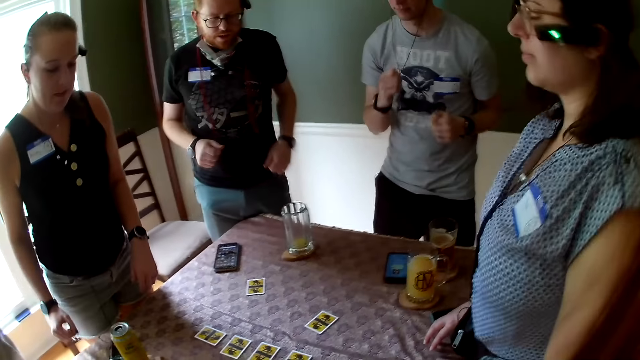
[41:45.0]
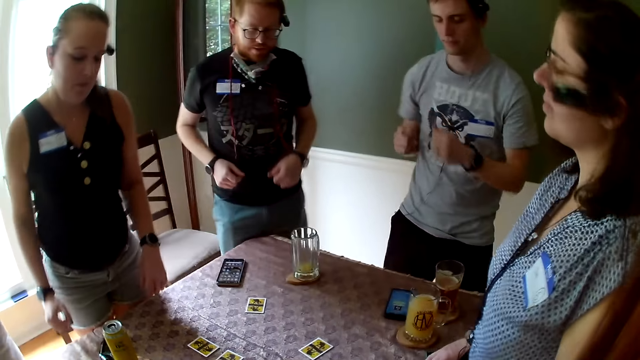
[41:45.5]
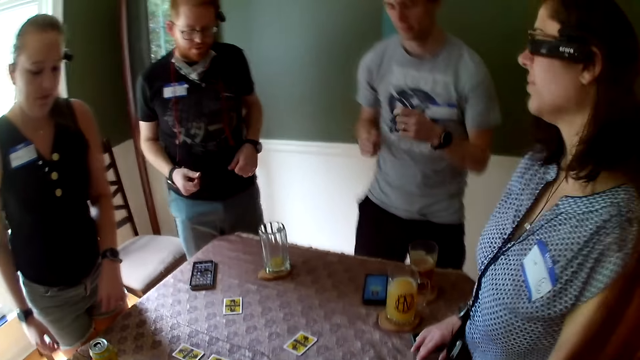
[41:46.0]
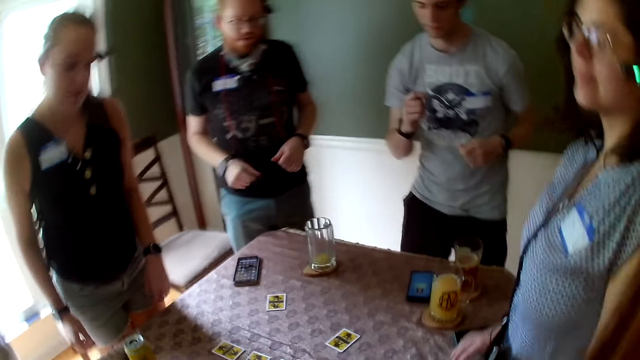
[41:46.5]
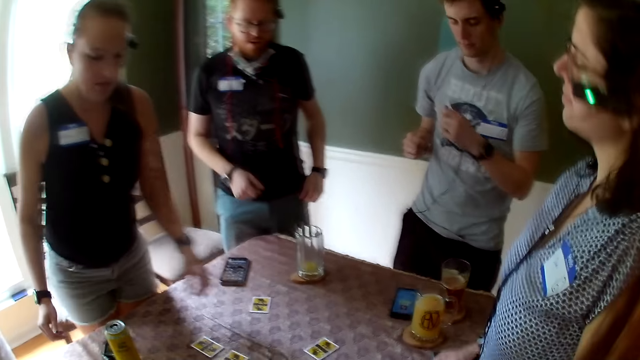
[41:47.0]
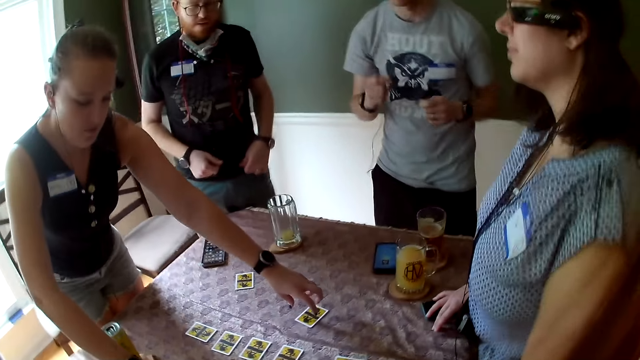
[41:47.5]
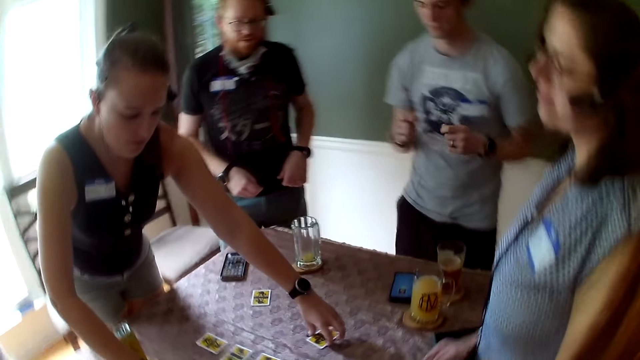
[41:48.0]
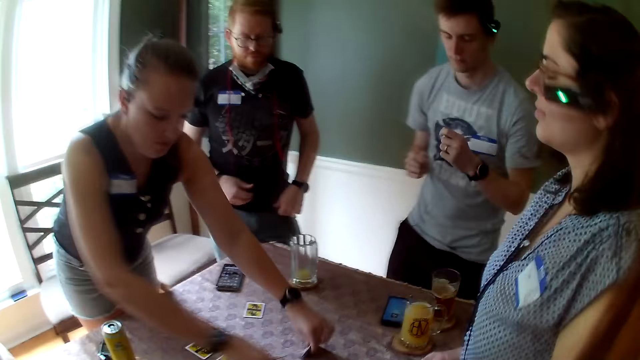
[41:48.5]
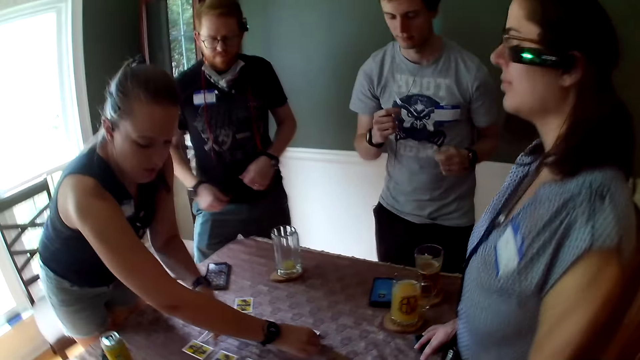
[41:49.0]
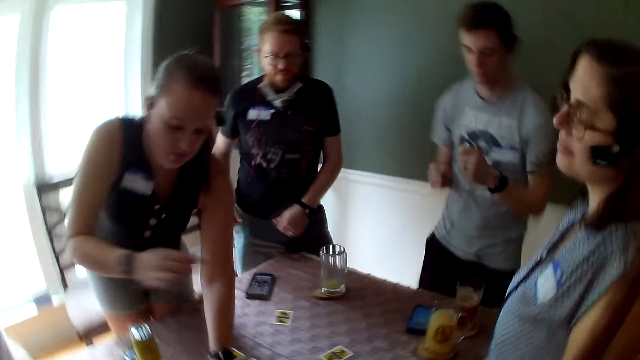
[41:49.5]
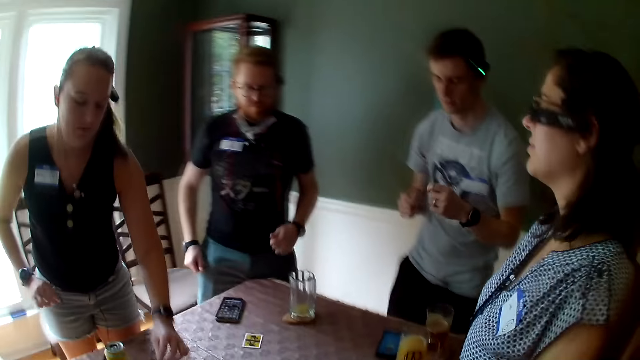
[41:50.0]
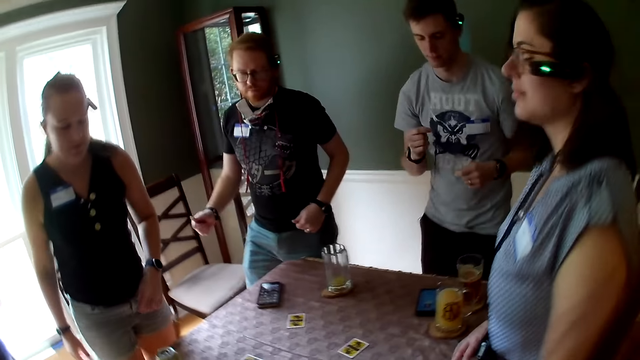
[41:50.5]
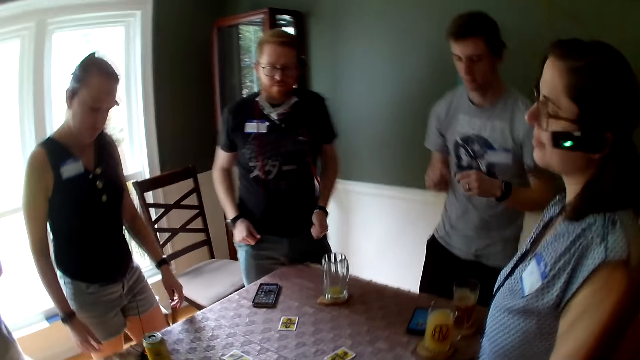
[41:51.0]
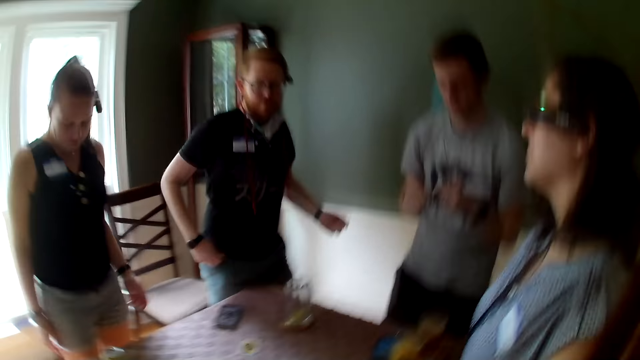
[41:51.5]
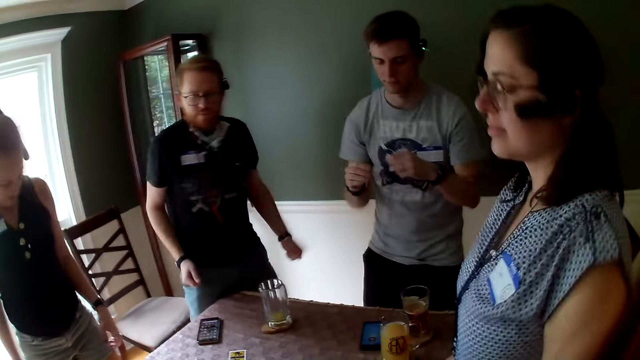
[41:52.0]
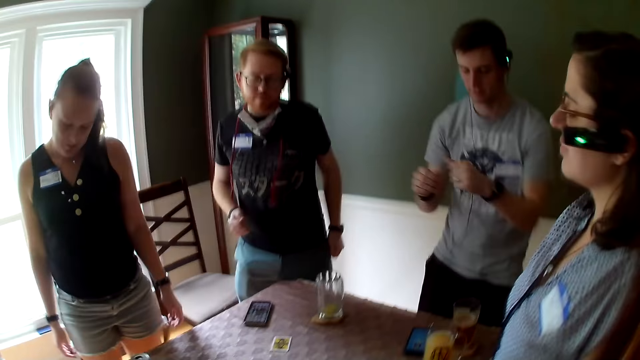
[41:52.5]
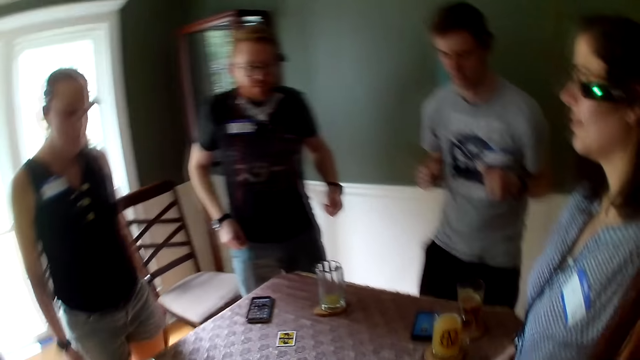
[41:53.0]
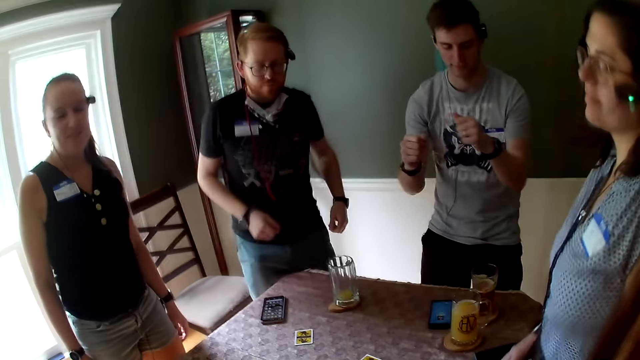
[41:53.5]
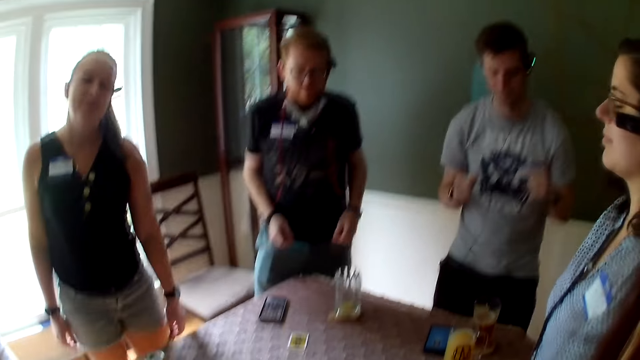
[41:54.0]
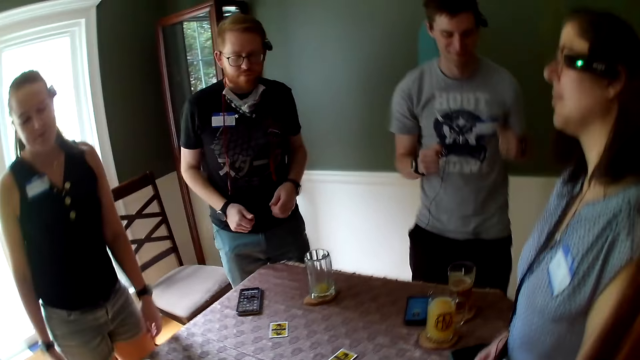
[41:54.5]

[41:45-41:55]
The woman picks a card from the table with her right hand. The woman picks a card from the table with her left hand. The woman drops the card in her right hand on the table. The woman drops the card in her left hand on the table. The woman dances with the colleagues.

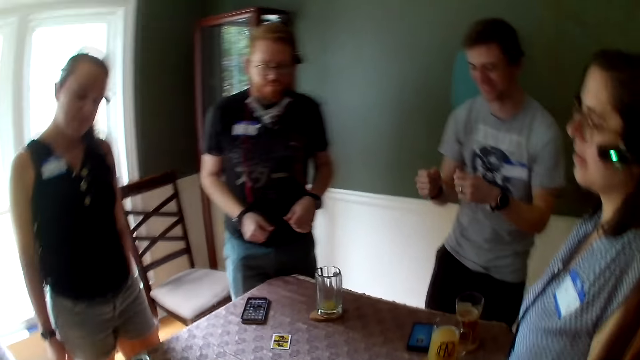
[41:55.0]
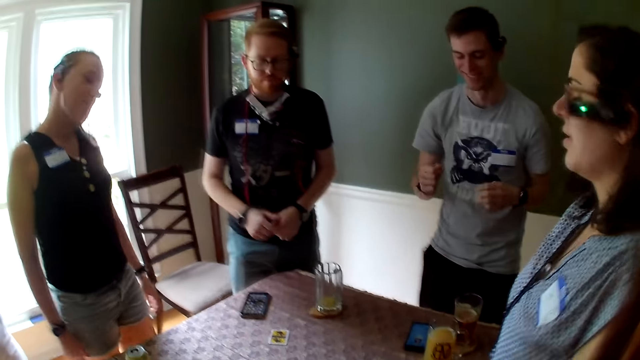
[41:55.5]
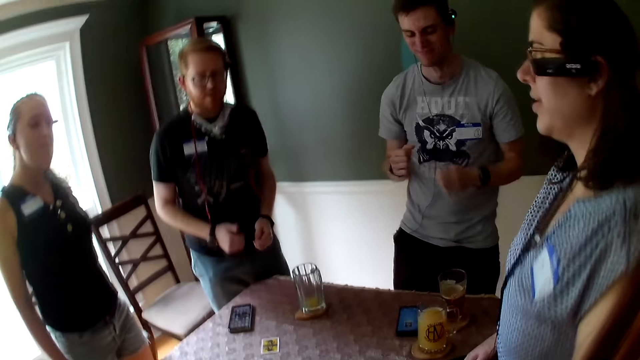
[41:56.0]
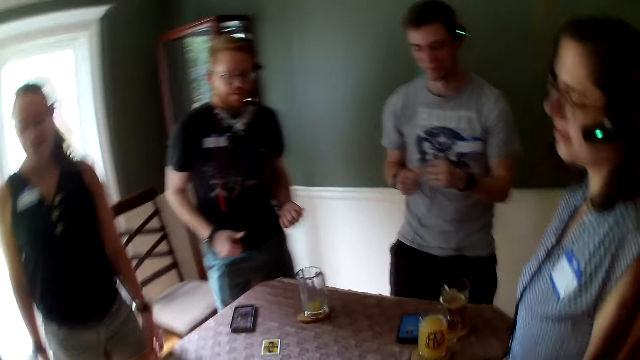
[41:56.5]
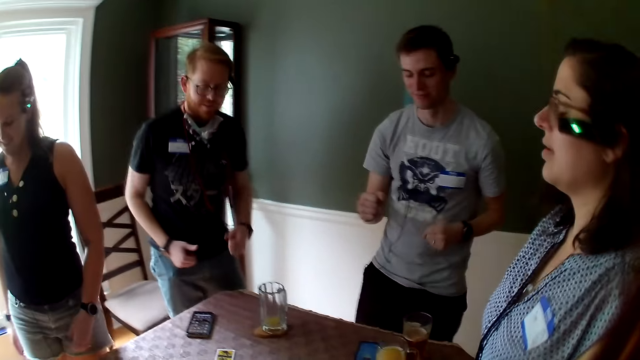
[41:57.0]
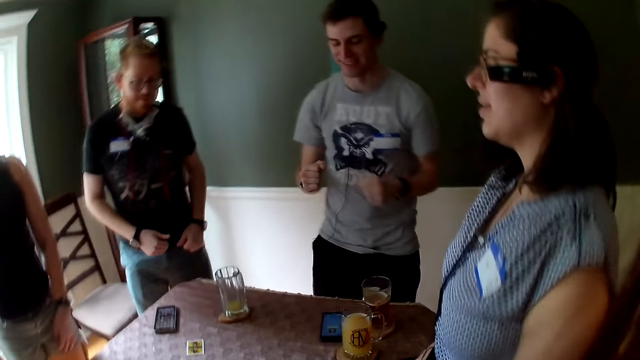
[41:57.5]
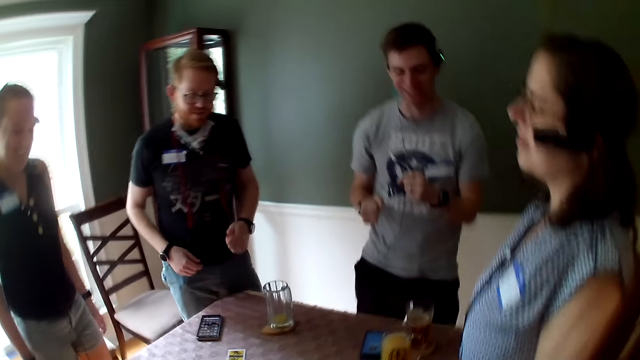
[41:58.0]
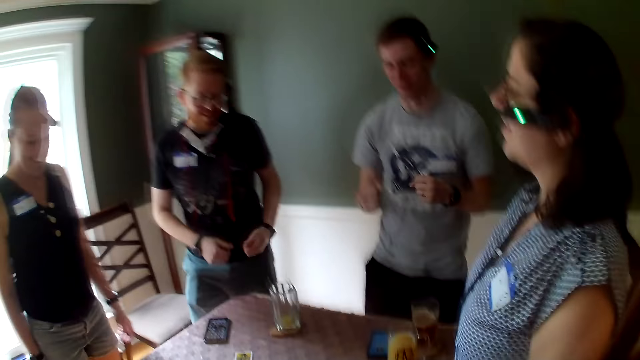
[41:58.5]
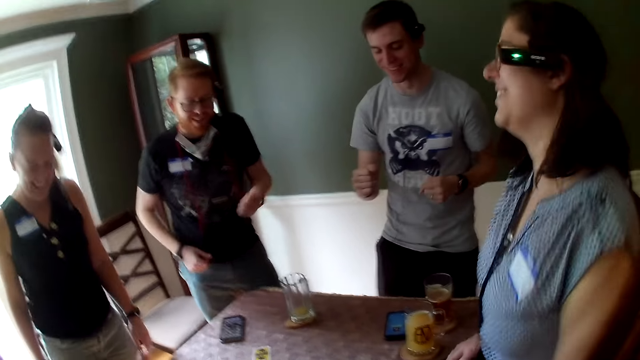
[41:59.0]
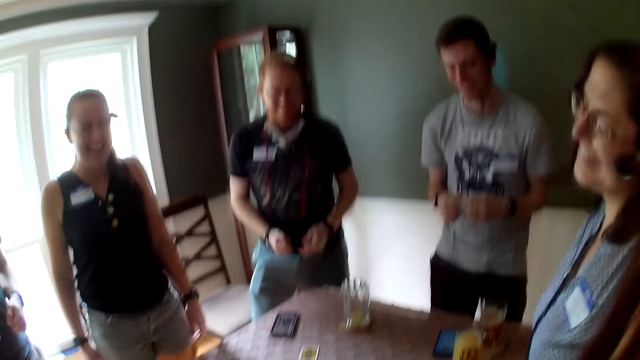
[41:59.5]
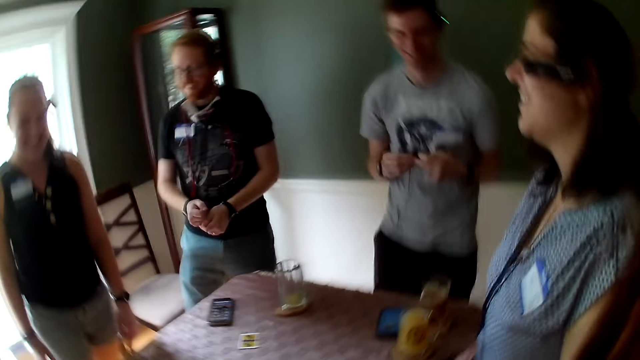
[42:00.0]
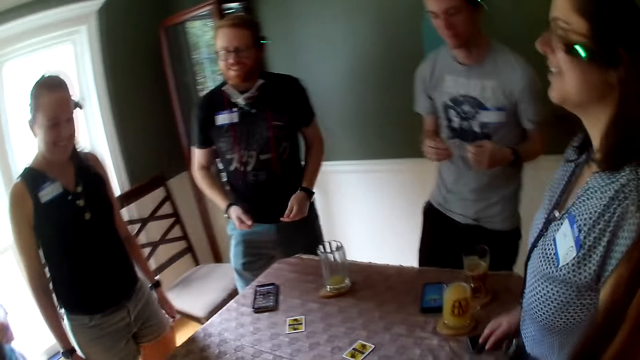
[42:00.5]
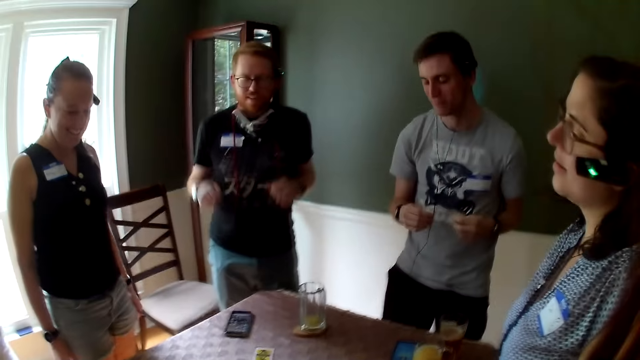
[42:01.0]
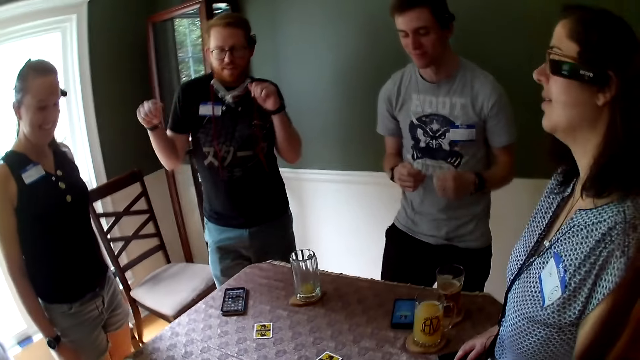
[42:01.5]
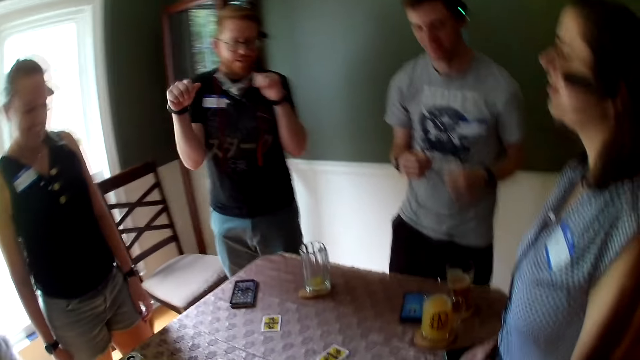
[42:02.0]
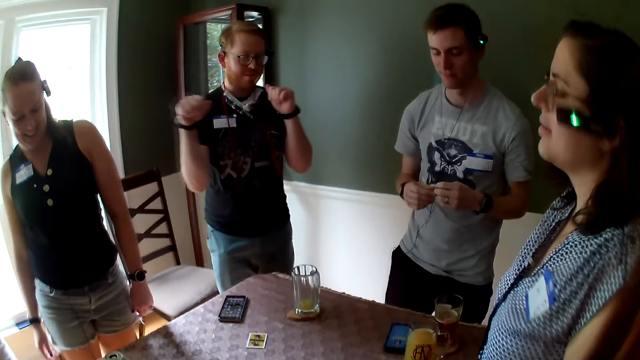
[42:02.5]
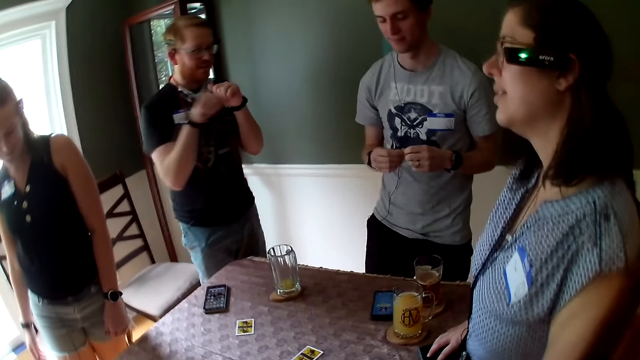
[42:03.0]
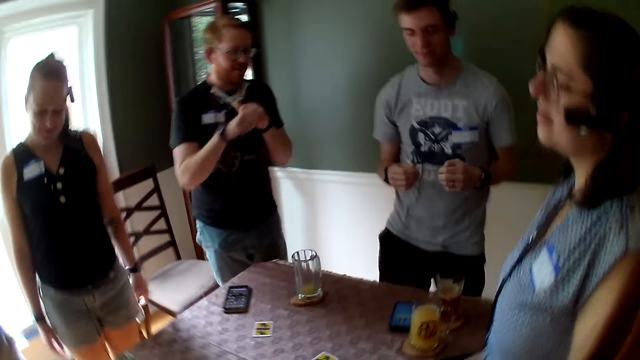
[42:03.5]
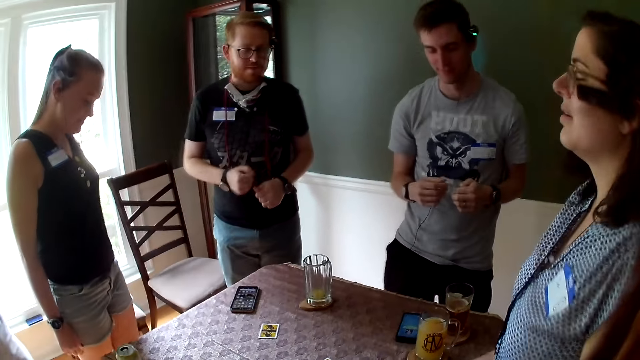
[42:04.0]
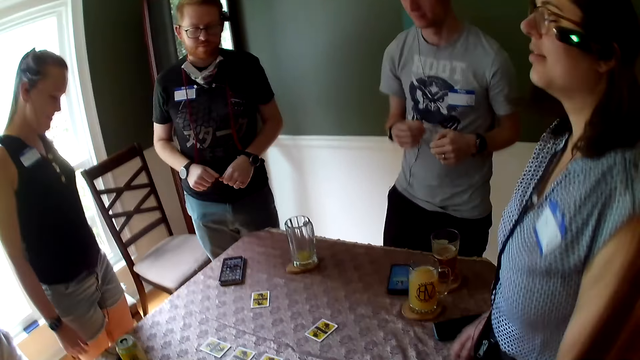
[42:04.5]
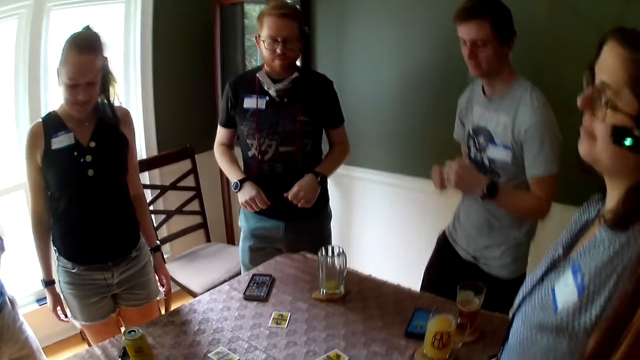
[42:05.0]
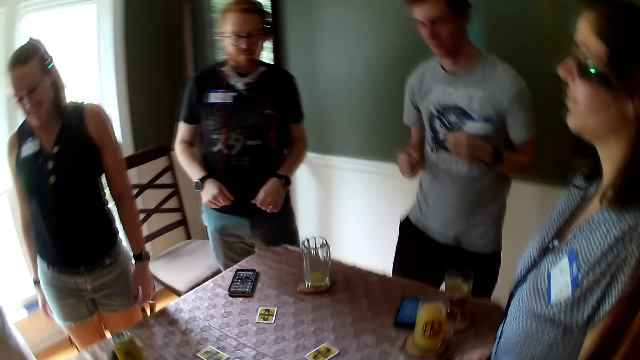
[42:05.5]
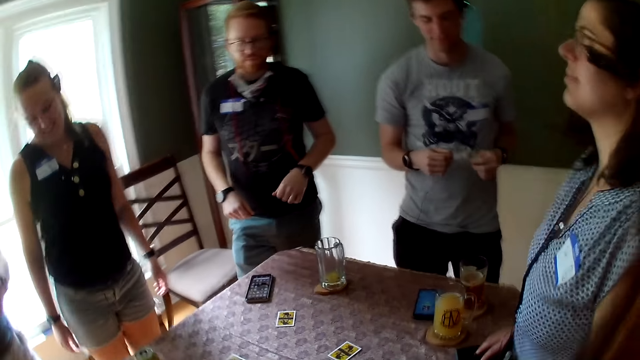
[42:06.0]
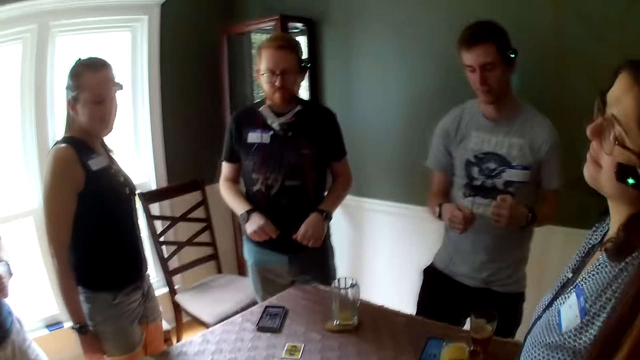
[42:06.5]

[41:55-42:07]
A woman converses with the colleagues. The woman laughs with the colleagues. A man moves his hands.
